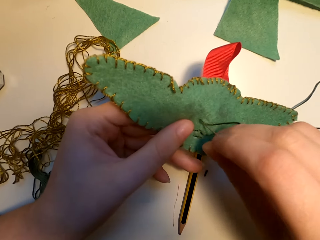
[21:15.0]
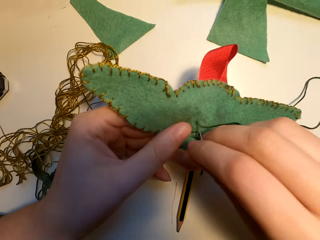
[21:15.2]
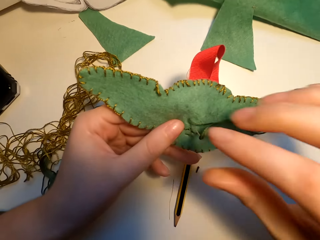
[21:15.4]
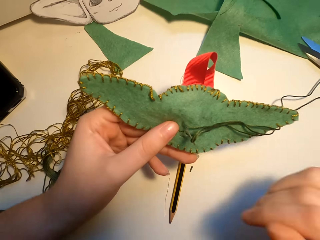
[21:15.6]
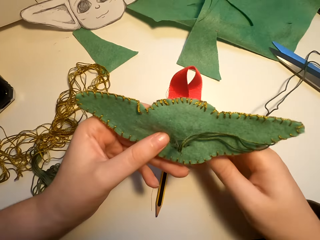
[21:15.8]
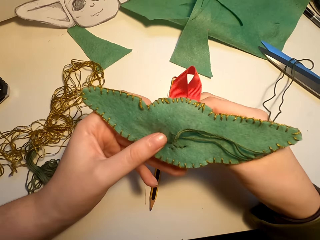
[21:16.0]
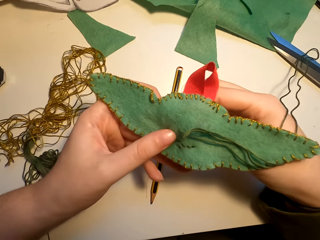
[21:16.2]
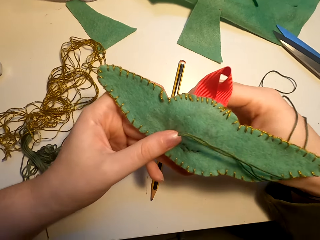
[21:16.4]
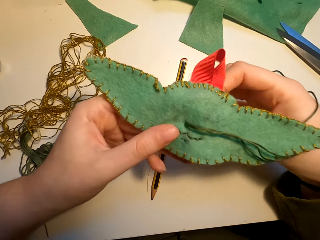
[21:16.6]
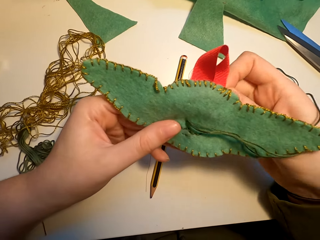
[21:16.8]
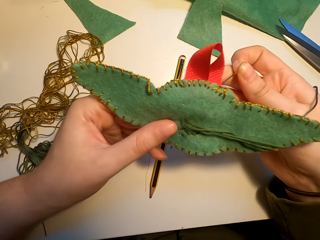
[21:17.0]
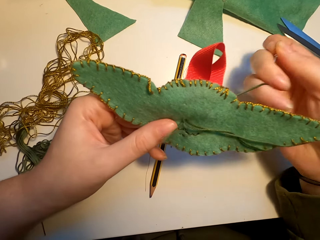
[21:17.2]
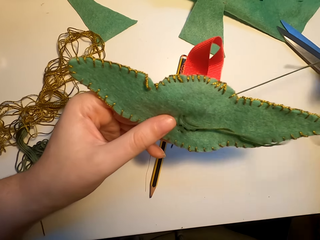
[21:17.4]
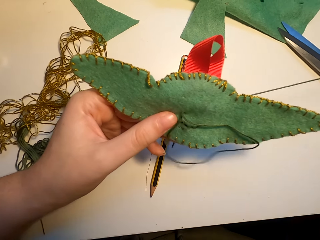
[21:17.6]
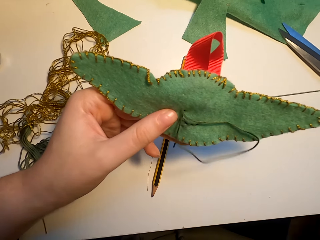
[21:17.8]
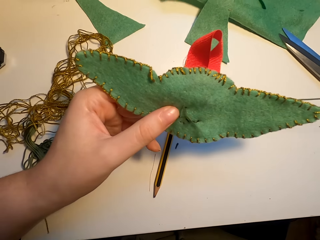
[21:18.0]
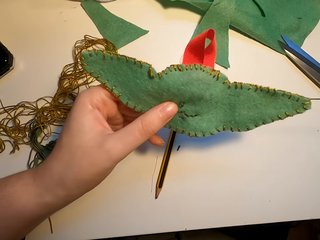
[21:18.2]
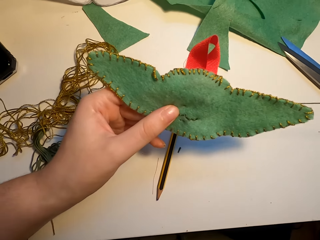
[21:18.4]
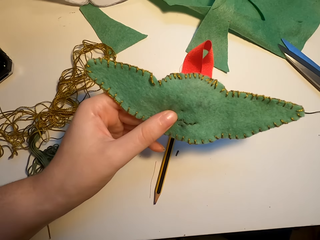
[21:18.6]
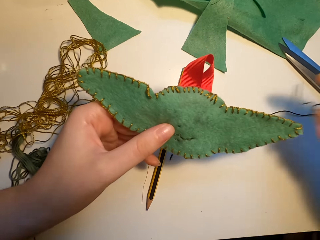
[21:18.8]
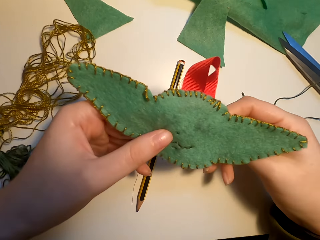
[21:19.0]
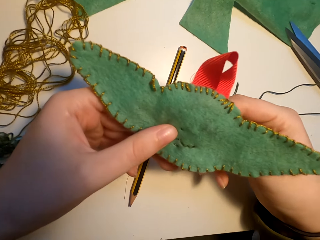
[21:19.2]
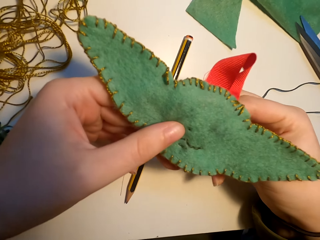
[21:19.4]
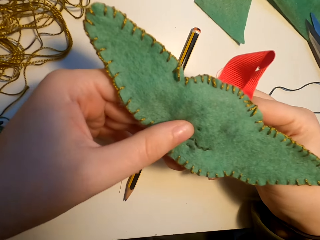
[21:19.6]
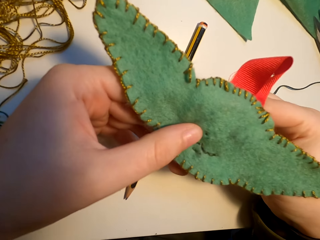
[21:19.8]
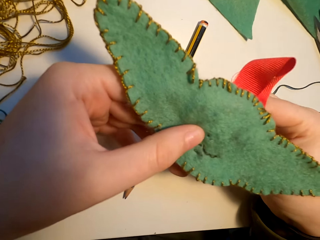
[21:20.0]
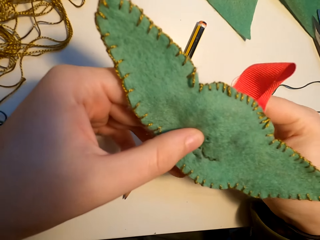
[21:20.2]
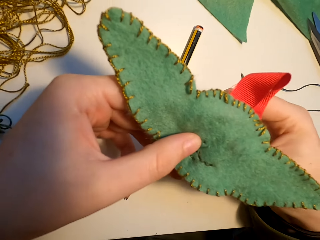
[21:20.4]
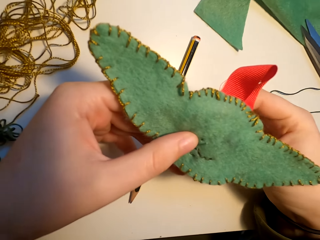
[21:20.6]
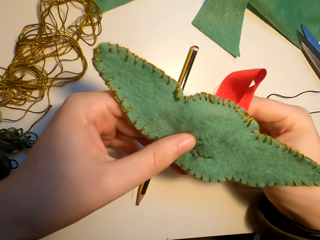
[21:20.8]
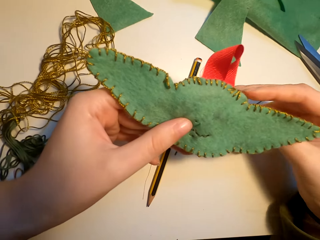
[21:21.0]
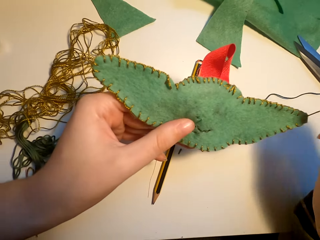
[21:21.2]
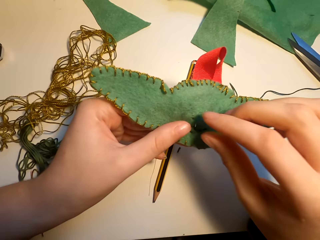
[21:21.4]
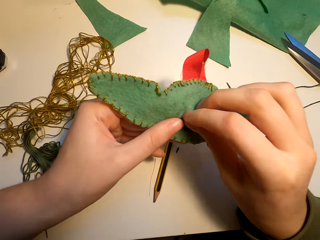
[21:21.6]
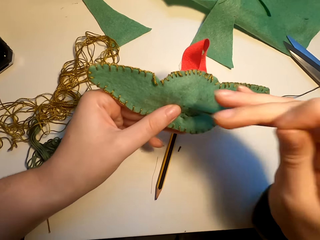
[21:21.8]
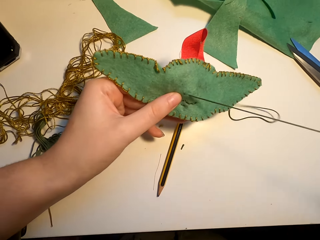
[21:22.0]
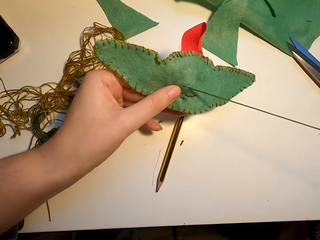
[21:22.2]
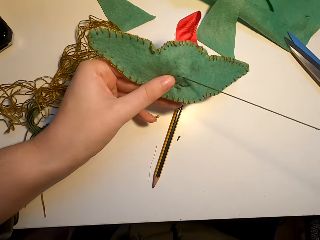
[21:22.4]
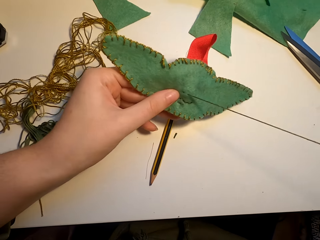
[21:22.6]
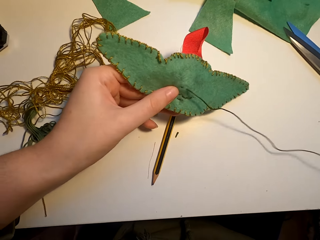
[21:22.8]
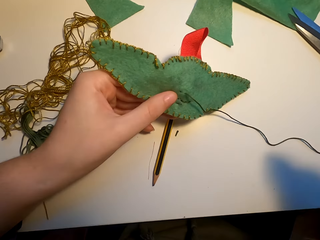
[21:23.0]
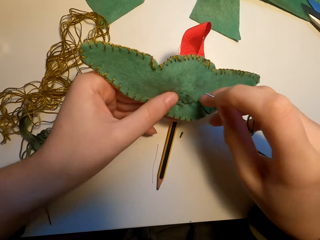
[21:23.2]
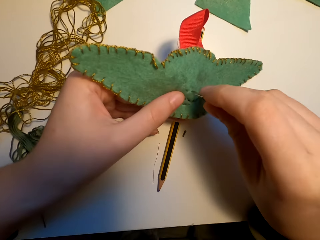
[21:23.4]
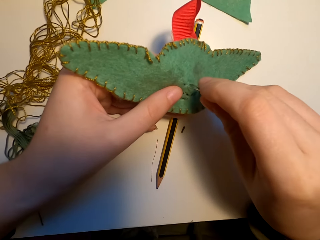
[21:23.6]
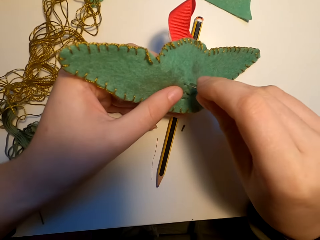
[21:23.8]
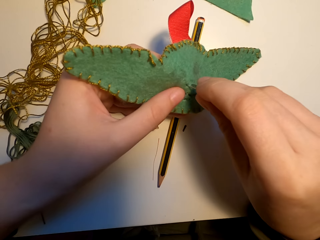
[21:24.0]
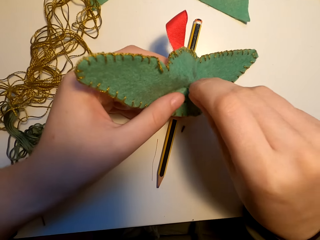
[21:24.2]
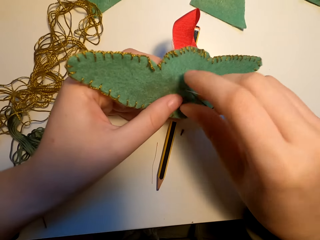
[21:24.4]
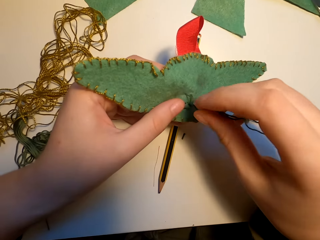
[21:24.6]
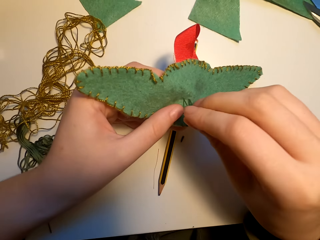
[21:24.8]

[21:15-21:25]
The camera wearer sews the fabric.

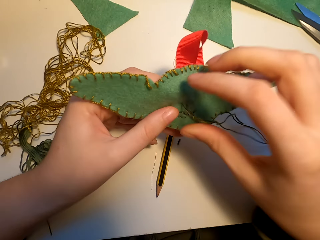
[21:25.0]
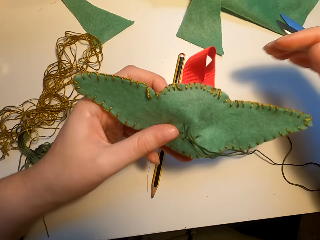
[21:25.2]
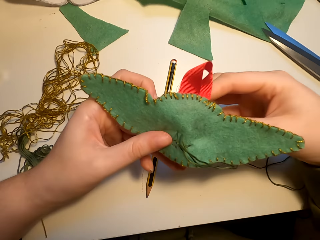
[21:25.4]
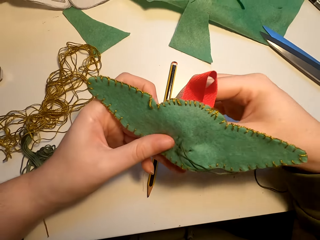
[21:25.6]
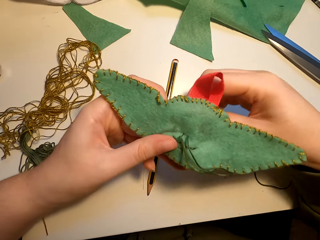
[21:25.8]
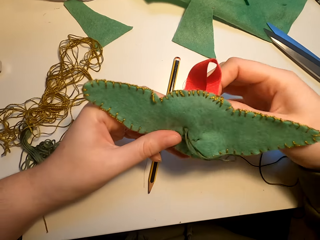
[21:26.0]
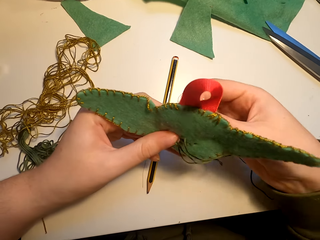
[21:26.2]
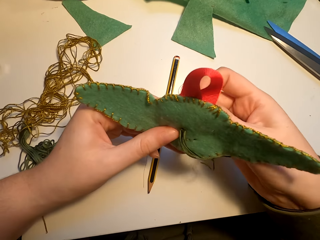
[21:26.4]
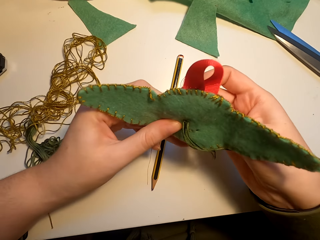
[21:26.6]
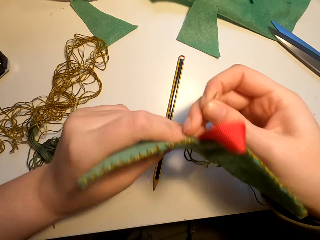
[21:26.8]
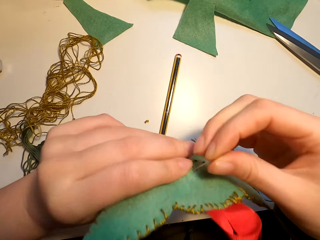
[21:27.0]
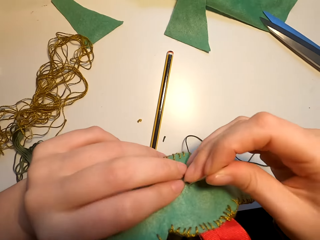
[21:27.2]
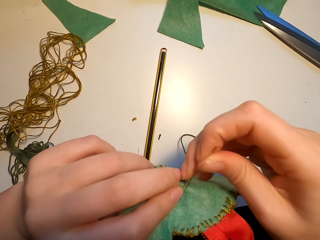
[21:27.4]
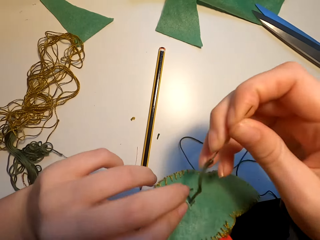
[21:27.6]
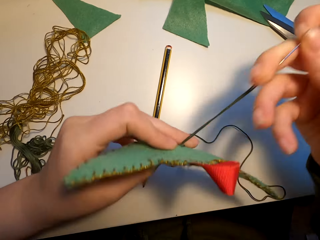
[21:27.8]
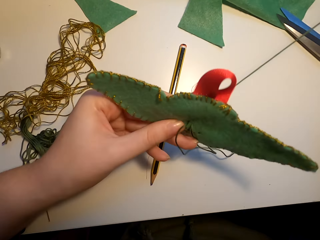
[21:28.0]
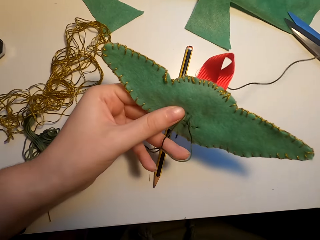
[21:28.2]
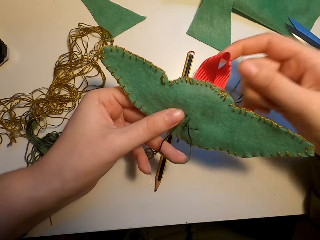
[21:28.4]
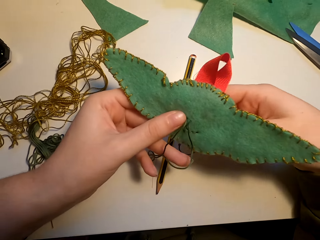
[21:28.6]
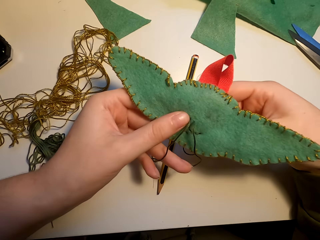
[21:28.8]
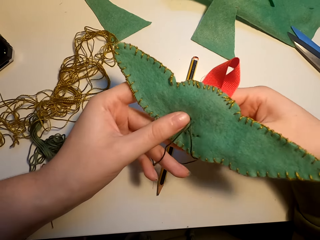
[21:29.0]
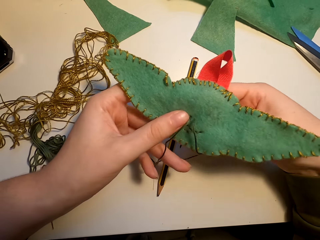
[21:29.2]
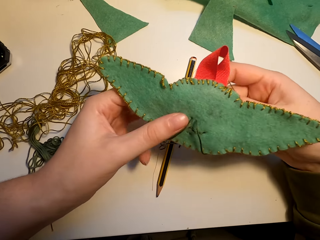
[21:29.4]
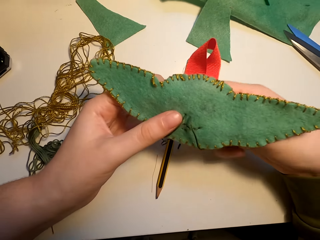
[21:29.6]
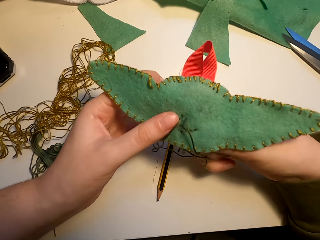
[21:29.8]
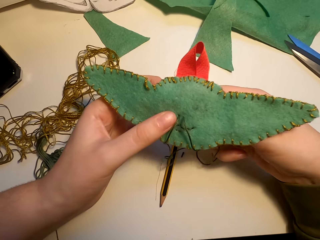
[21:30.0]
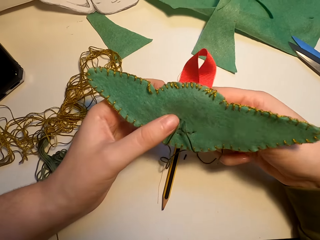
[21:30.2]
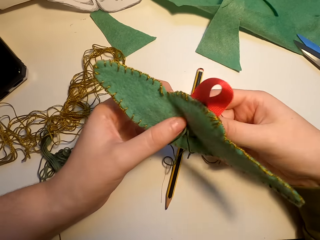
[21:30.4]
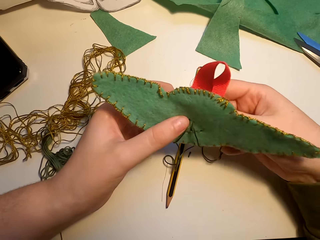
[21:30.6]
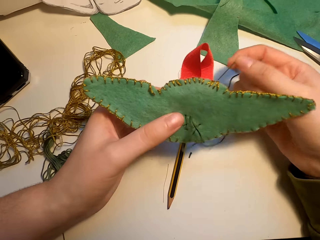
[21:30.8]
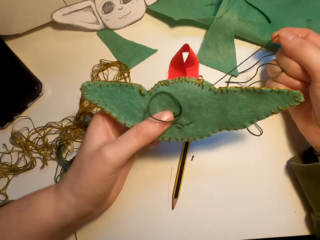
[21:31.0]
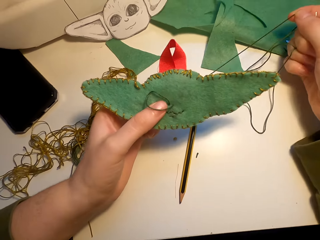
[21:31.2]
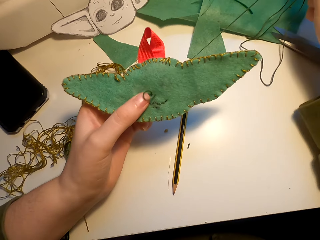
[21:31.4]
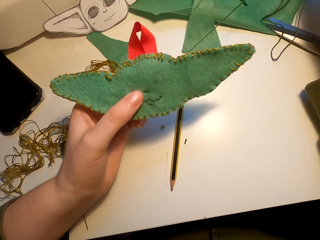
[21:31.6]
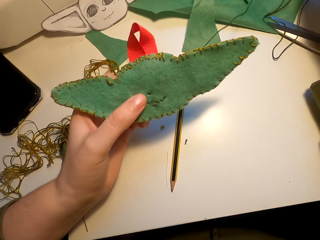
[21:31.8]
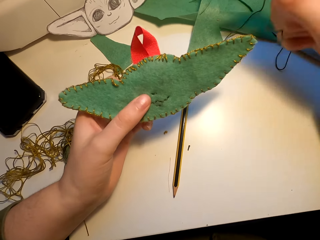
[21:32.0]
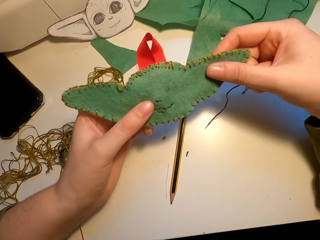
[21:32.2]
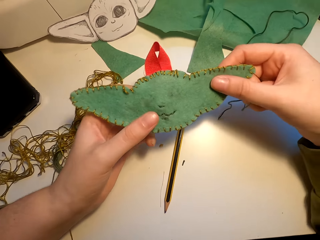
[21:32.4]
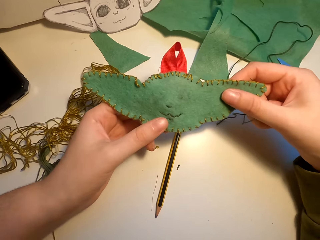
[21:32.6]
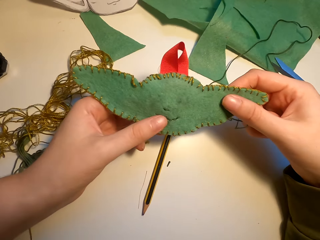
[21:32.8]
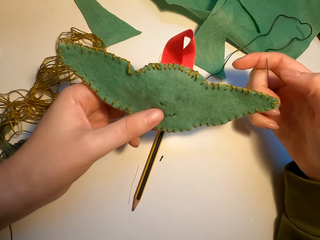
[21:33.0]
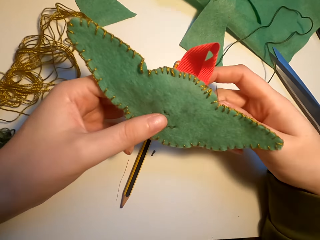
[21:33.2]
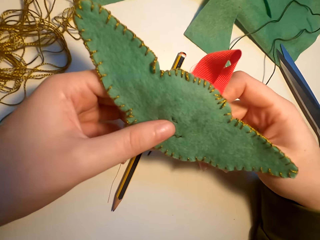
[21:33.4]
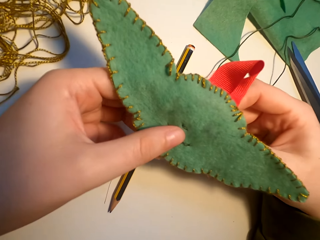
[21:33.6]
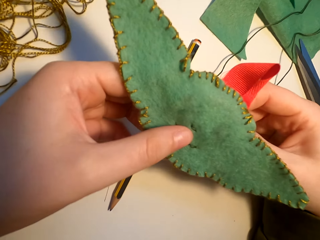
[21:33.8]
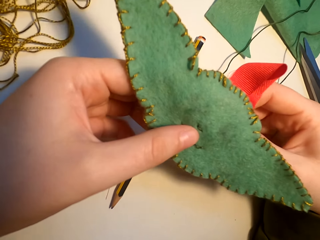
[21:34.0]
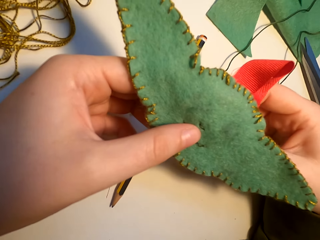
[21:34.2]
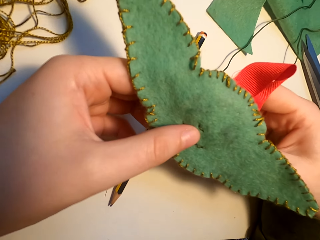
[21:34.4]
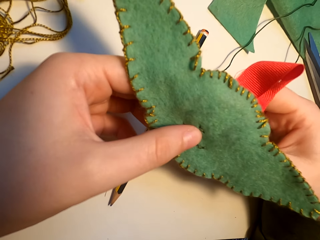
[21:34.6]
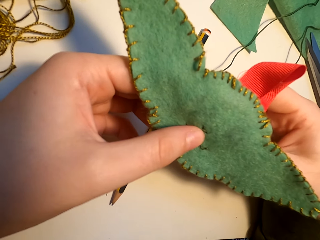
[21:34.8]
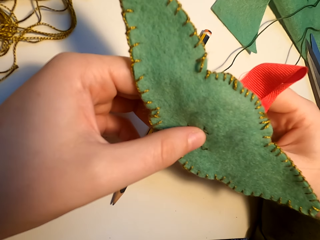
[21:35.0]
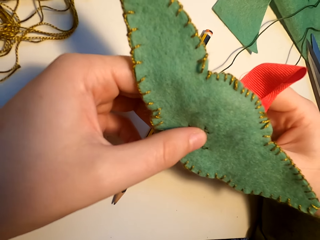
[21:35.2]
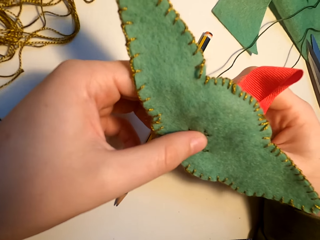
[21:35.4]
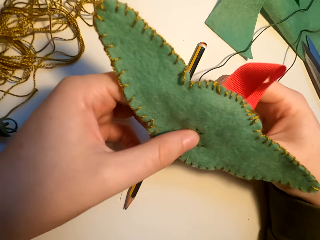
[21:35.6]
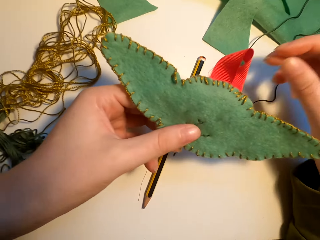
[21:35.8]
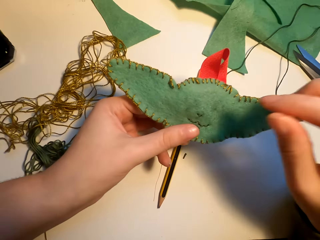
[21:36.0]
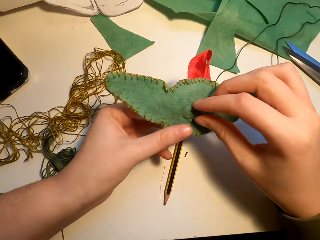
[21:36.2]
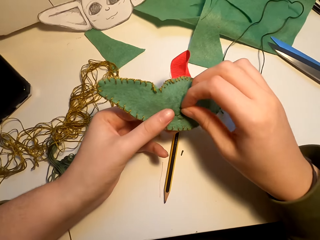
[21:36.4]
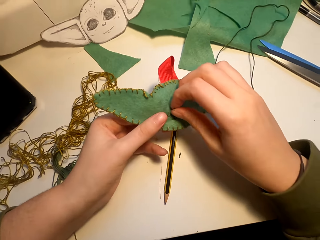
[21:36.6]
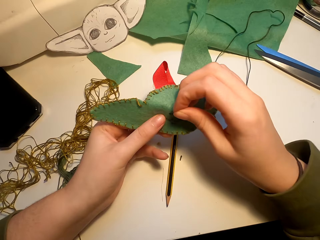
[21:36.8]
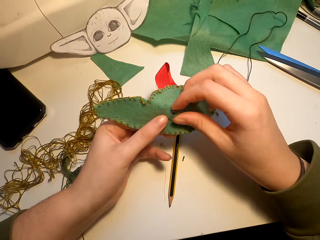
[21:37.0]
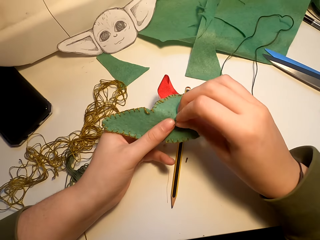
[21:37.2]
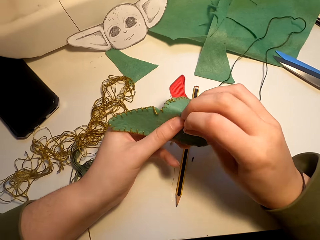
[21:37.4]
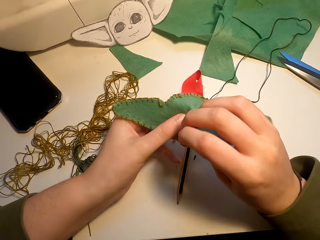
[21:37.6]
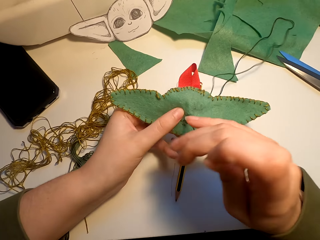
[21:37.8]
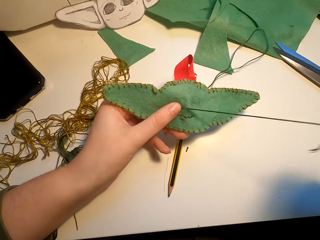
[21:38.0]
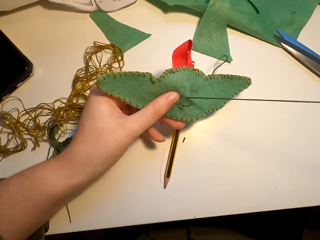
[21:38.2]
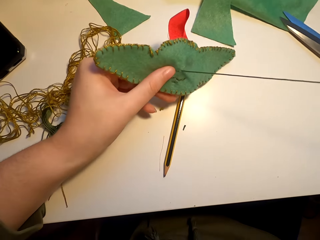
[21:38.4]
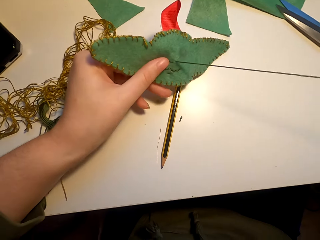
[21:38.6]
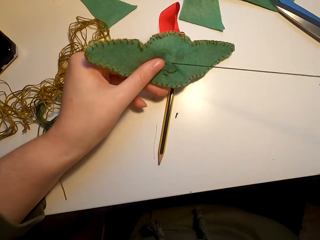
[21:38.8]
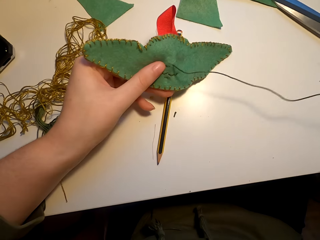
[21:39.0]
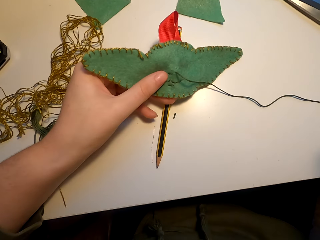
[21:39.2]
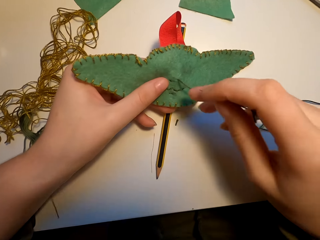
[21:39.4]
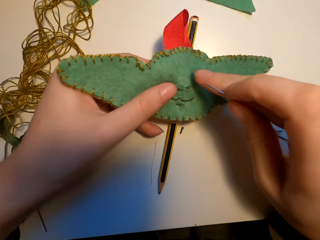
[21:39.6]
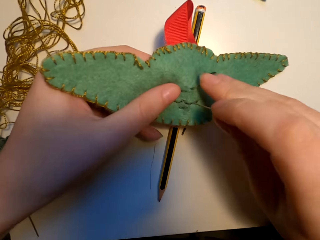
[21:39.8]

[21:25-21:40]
The camera wearer turns the fabric. They straighten the thread. They align the fabric. They sew the fabric.
